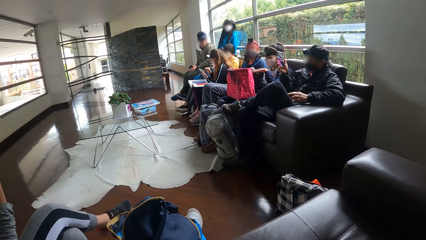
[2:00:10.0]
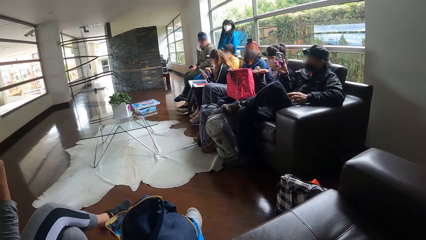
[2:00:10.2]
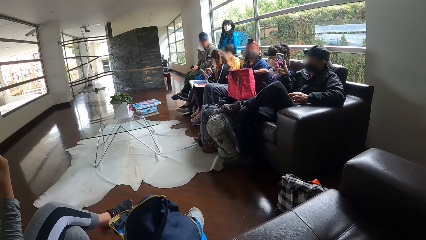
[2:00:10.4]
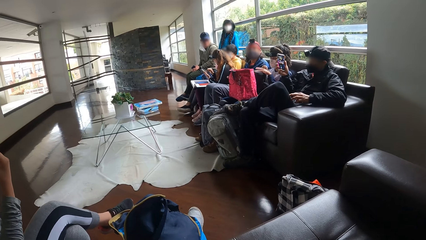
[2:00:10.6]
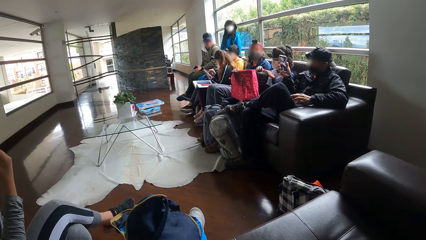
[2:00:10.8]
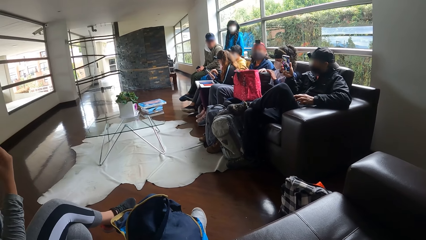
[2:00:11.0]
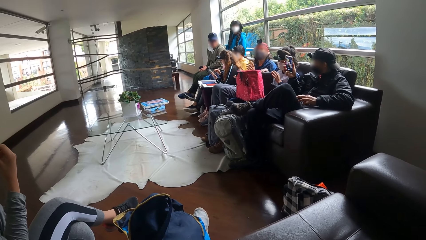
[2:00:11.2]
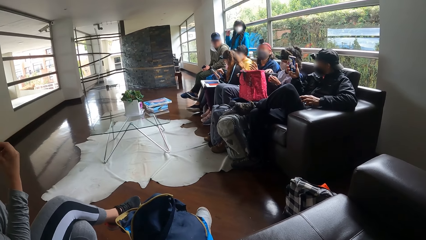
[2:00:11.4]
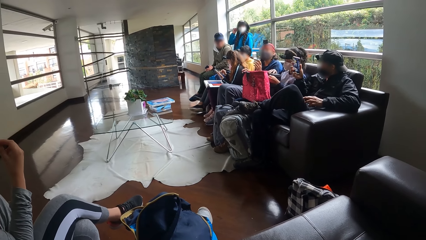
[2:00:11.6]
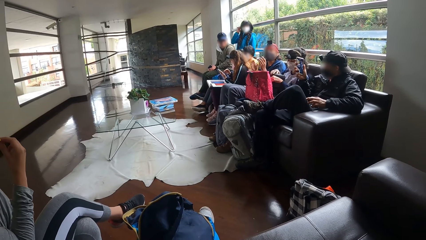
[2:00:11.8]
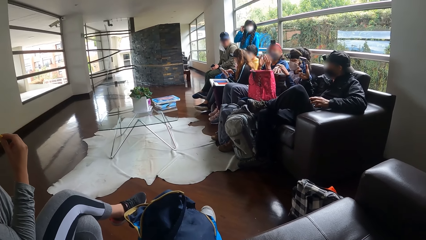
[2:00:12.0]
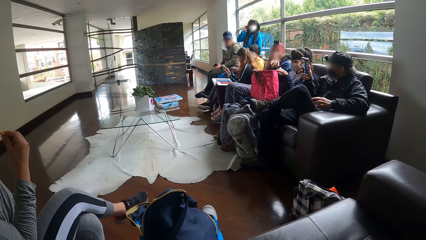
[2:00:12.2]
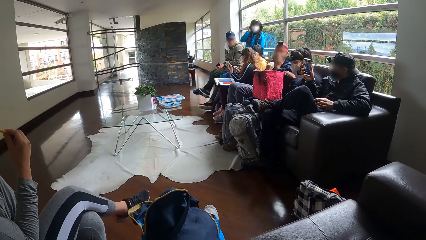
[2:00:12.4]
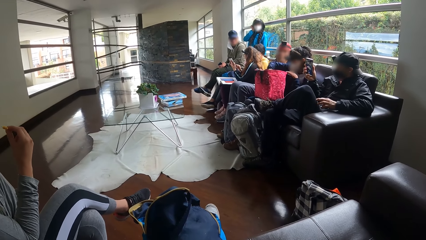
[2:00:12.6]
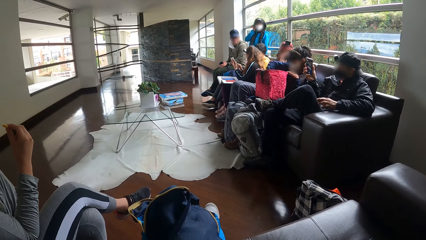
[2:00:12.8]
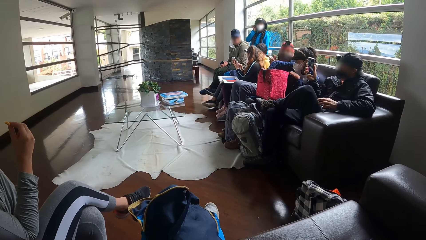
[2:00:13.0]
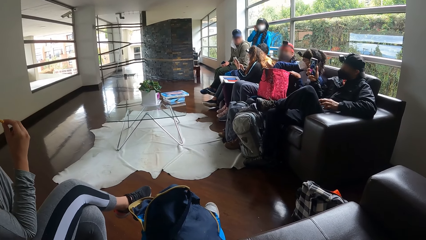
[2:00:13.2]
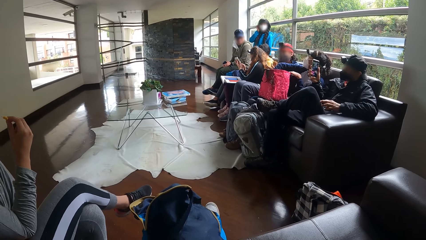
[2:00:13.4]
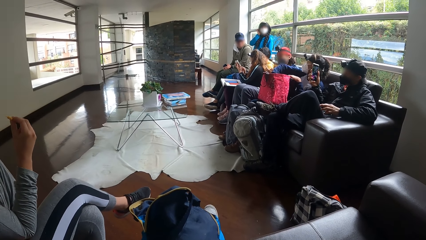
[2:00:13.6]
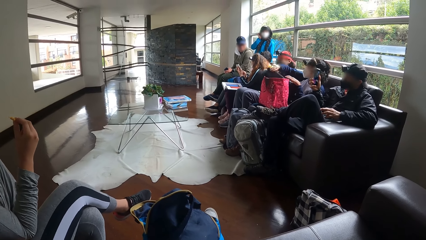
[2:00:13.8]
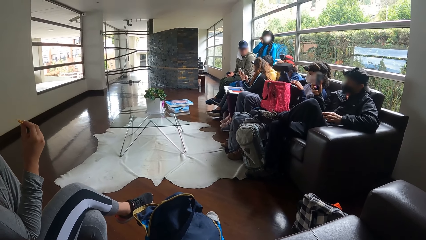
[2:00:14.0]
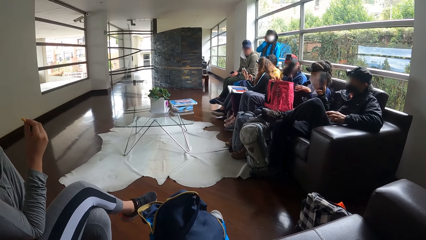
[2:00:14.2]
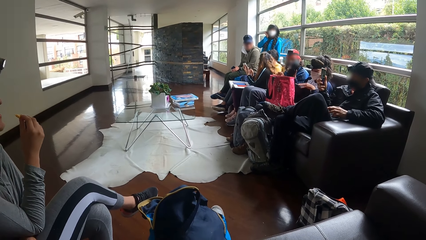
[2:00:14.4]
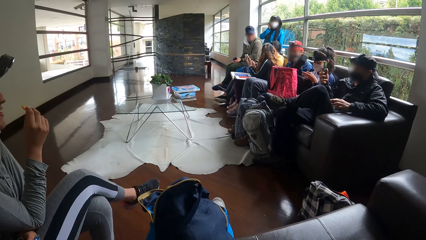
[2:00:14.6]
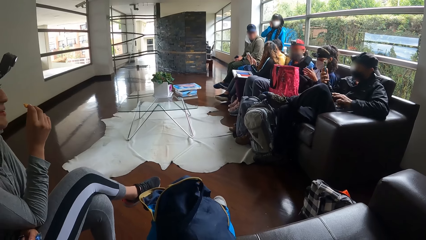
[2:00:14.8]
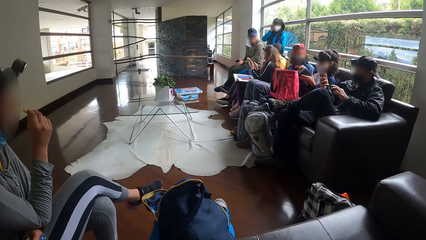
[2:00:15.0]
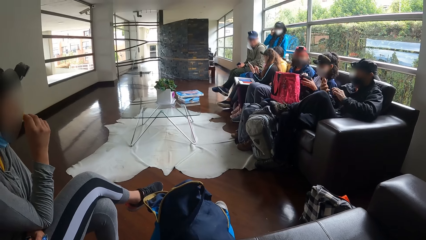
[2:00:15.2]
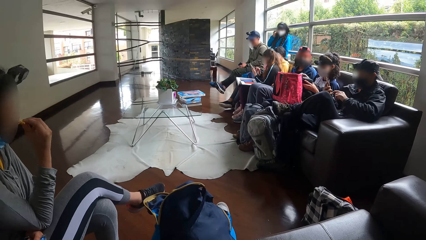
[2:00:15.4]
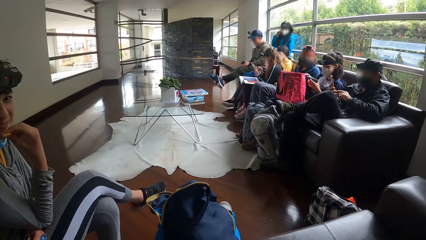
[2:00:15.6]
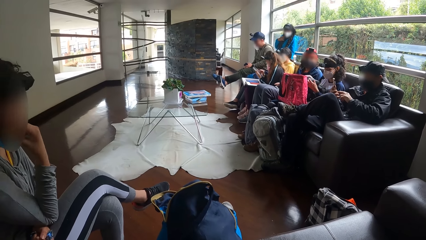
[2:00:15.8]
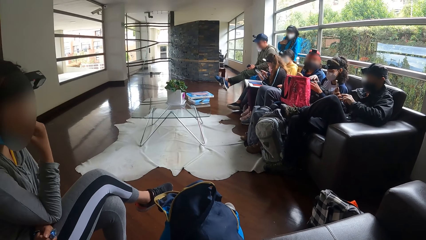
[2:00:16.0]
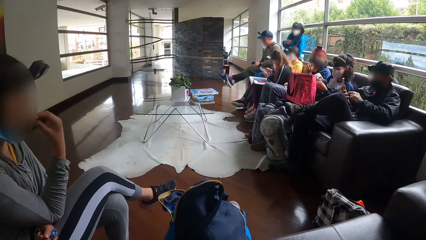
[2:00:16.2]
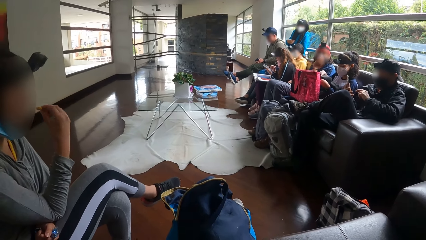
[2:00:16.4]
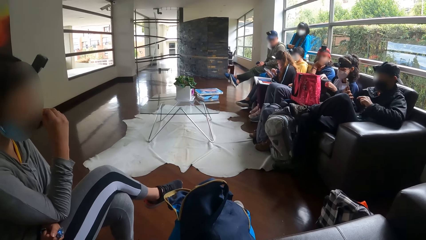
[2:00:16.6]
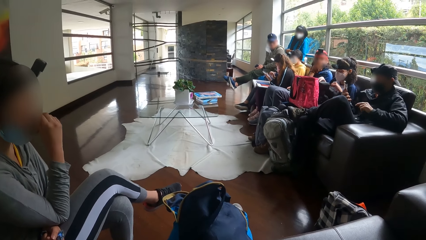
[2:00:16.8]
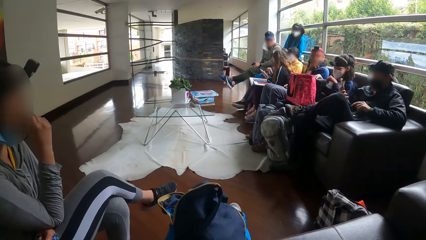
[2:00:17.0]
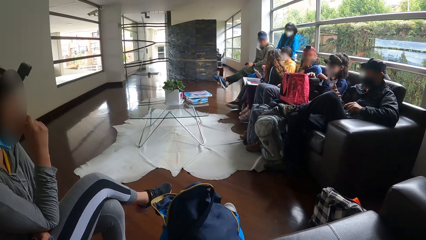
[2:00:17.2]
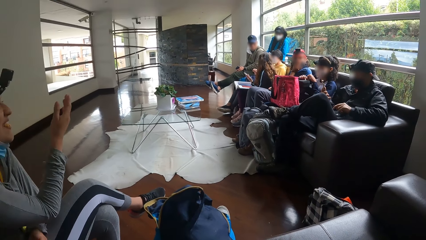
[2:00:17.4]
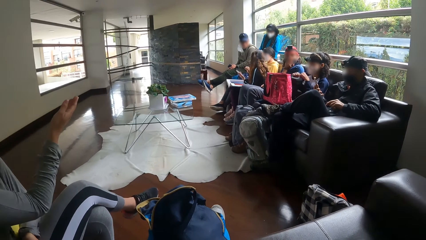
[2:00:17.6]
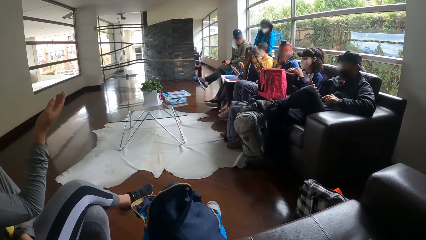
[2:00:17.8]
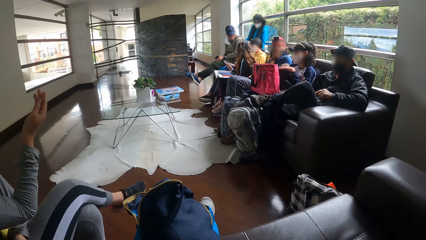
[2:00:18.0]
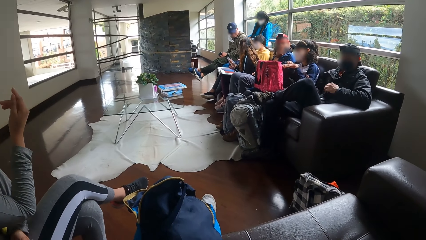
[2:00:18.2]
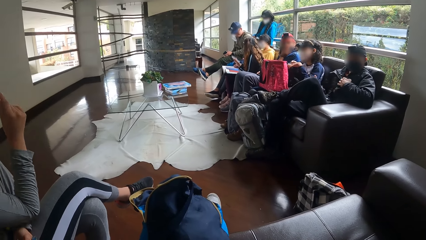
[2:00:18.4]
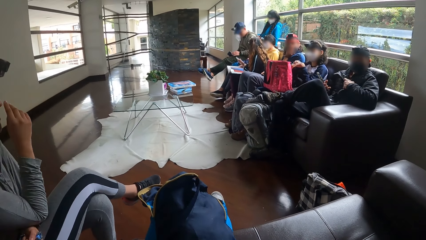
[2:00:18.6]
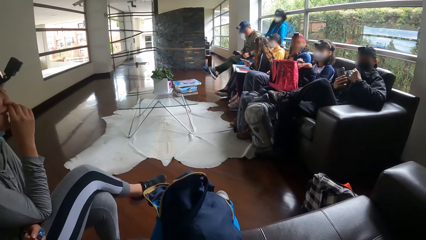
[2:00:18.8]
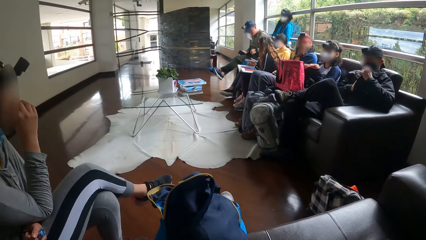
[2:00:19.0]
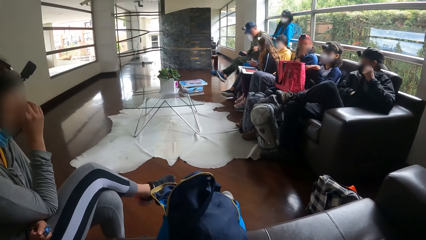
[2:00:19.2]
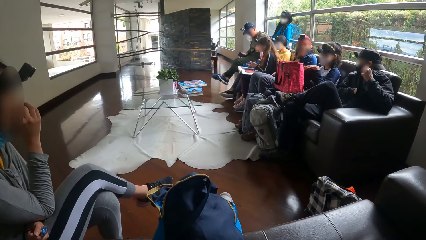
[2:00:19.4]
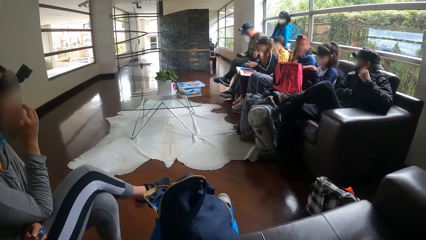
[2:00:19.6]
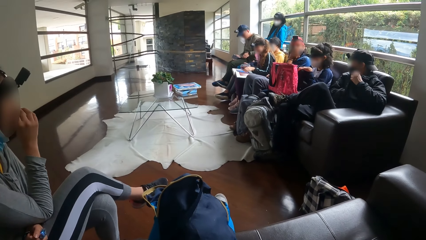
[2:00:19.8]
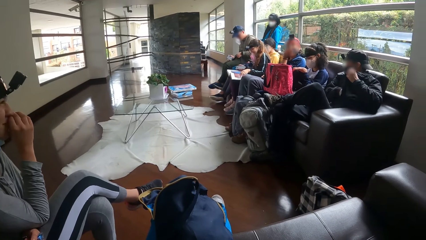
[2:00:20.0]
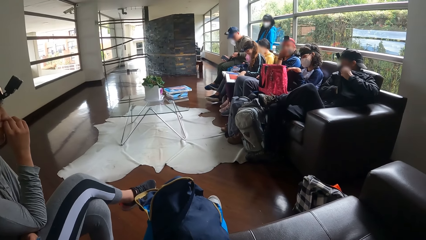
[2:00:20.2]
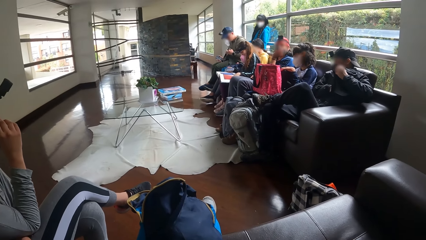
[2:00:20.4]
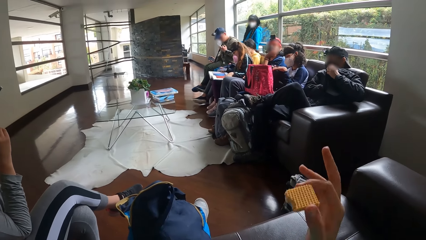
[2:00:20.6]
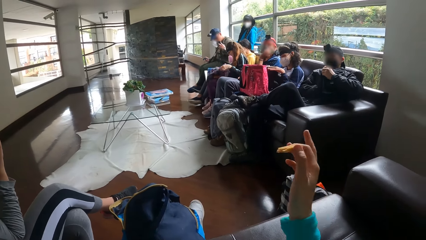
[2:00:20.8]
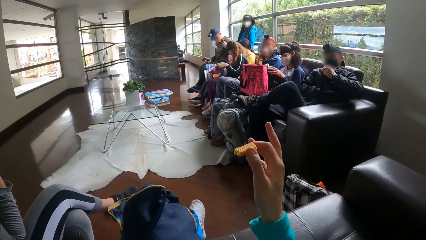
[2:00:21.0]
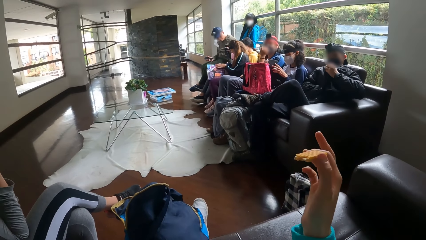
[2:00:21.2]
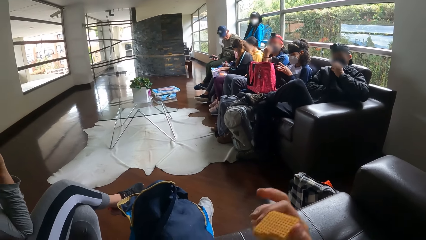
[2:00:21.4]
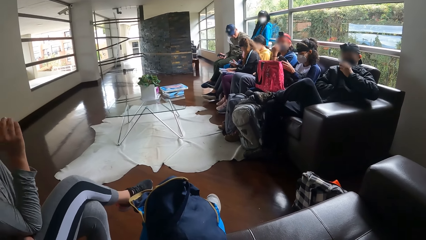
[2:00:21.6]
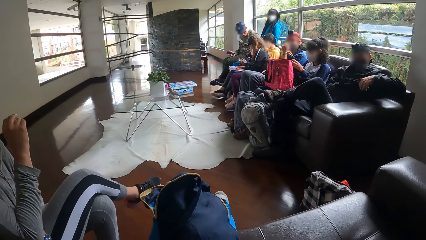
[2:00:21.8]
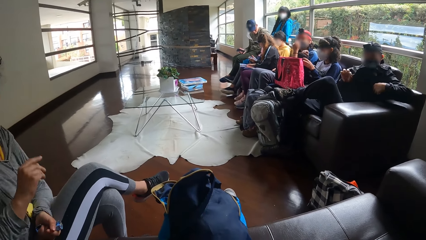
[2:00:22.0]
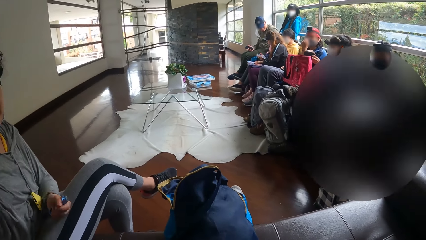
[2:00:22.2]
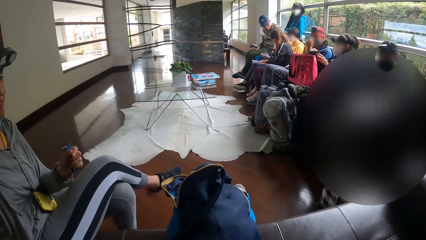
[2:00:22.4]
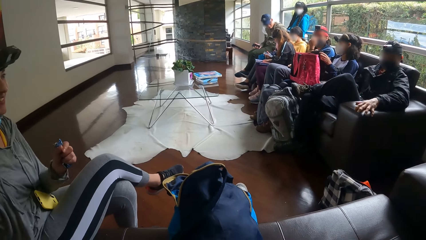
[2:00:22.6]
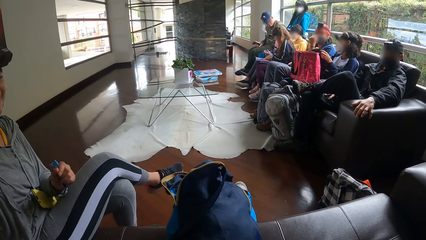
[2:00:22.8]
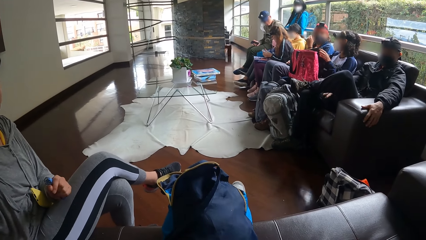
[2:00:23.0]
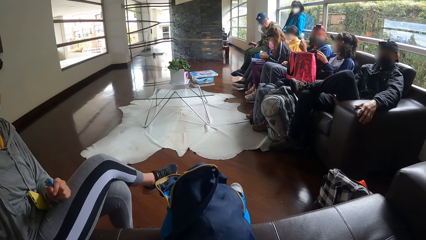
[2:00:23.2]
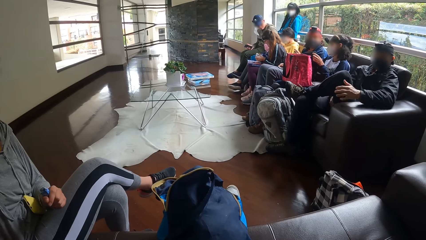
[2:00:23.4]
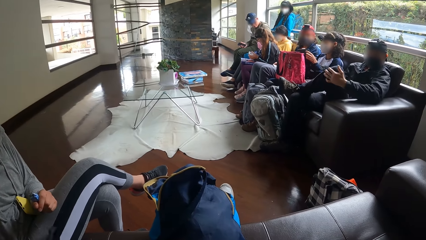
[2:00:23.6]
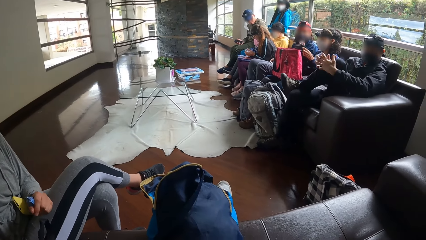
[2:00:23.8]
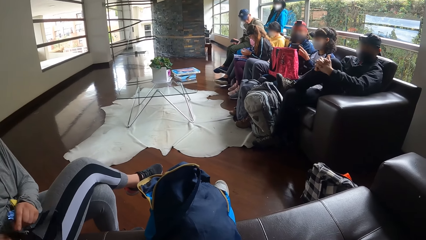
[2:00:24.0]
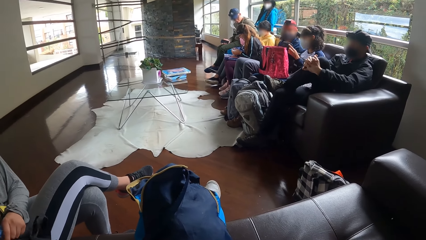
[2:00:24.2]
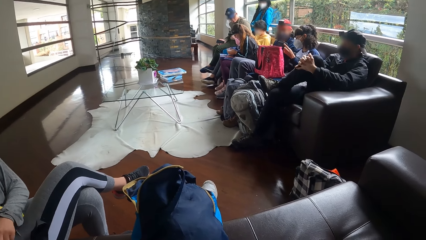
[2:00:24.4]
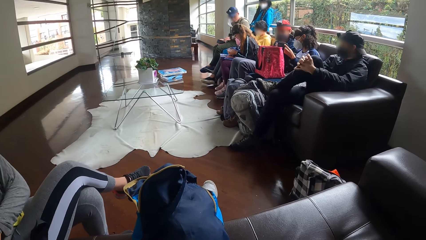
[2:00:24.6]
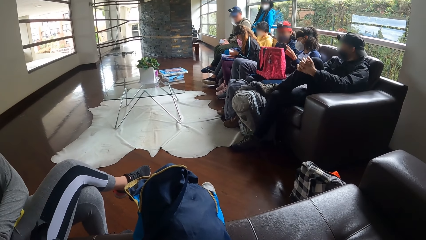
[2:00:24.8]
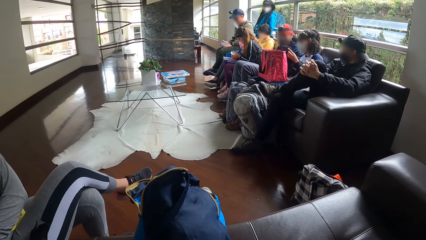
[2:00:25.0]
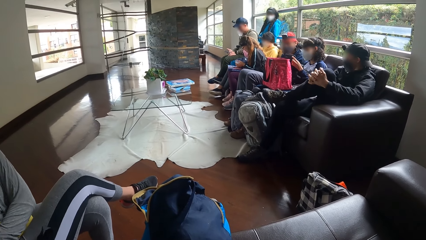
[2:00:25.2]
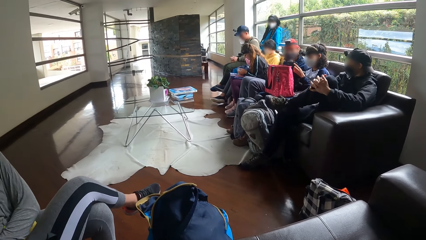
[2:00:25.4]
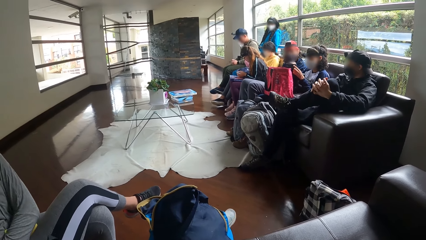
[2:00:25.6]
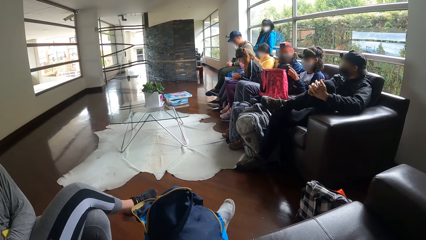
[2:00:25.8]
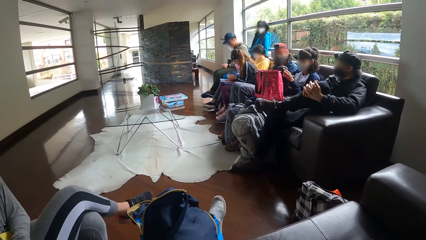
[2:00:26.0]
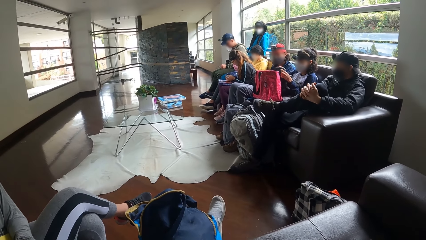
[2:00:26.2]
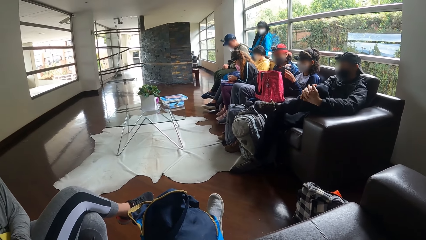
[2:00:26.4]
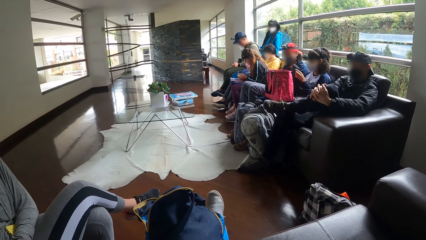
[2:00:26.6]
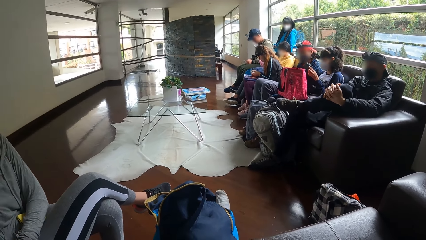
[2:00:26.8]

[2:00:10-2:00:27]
A man holds his phone. A woman picks up a purse from the bag on her legs with her right hand. The woman passes the purse from her right hand to her left hand. The camera wearer converses with another woman. The first woman opens the purse in her left hand with her right hand. A lady gestures out with his hand. The camera wearer converses with another man. A third woman closes the book on her legs with her left hand. The camera wearer gestures out with his hand.
